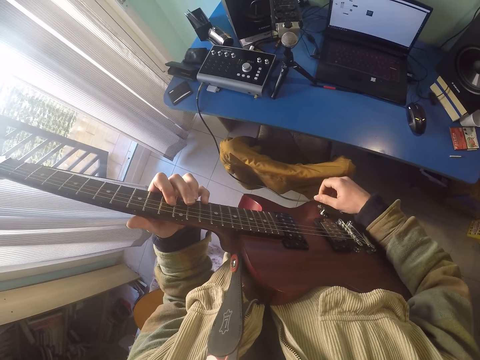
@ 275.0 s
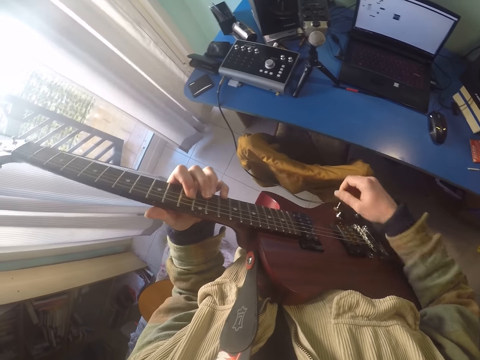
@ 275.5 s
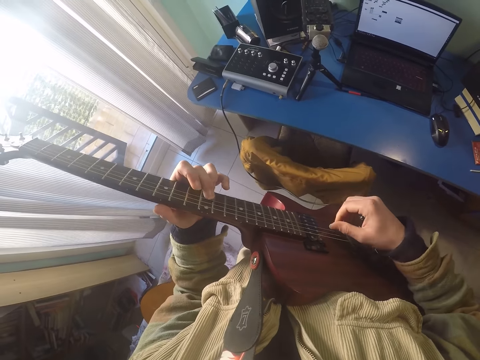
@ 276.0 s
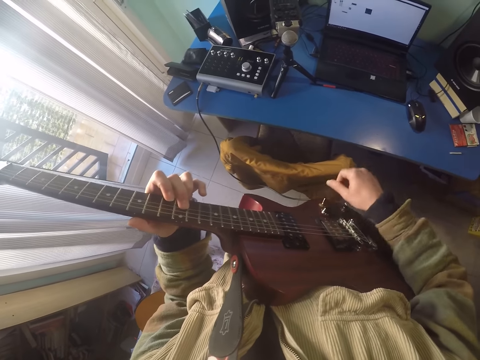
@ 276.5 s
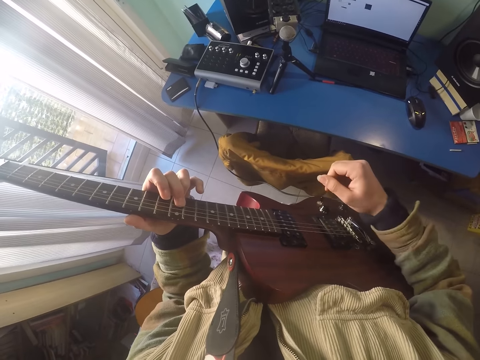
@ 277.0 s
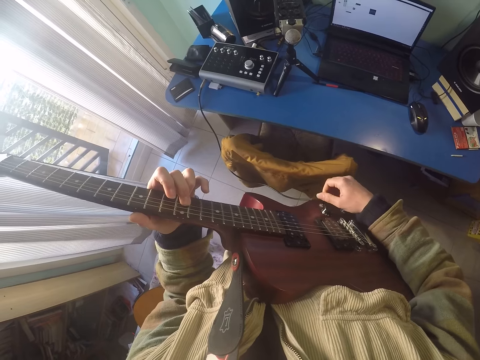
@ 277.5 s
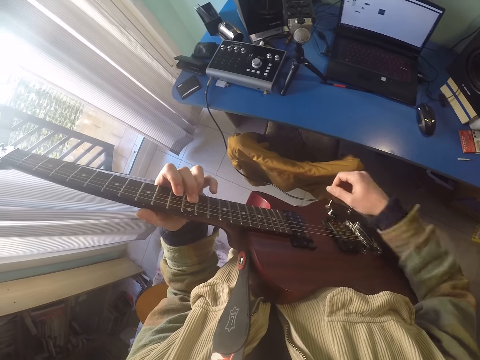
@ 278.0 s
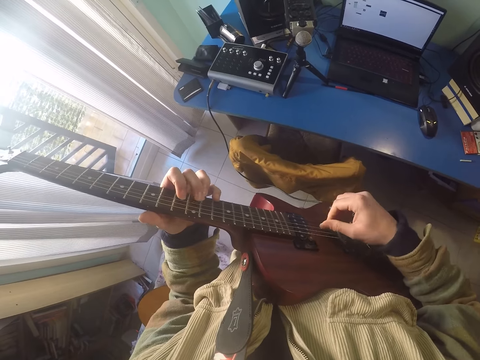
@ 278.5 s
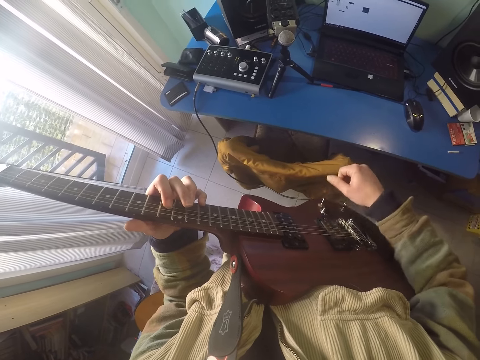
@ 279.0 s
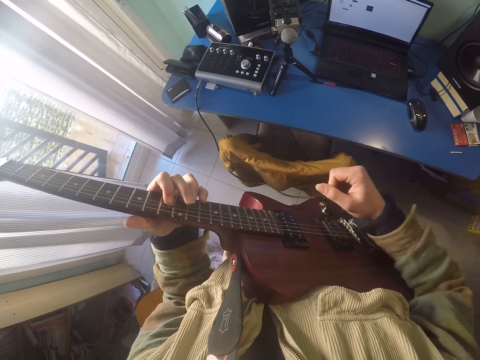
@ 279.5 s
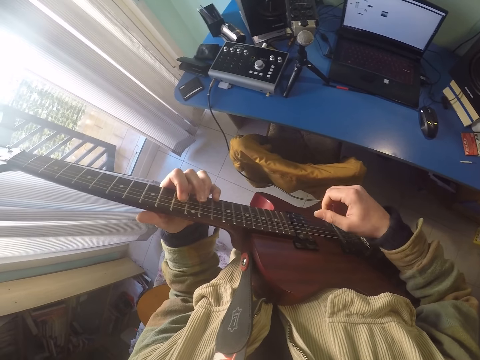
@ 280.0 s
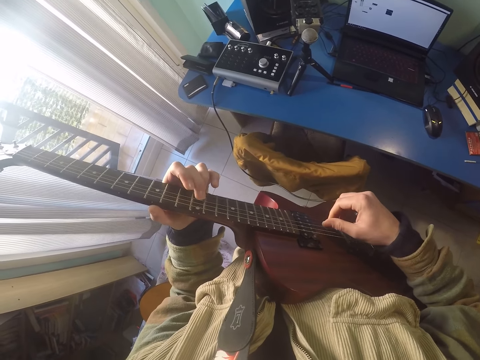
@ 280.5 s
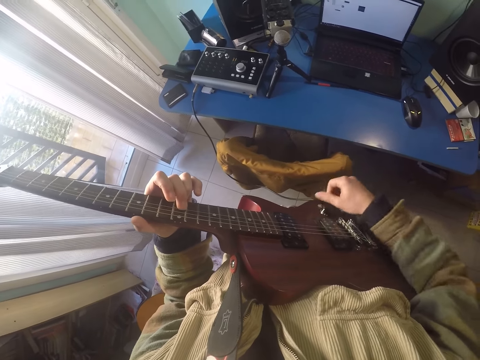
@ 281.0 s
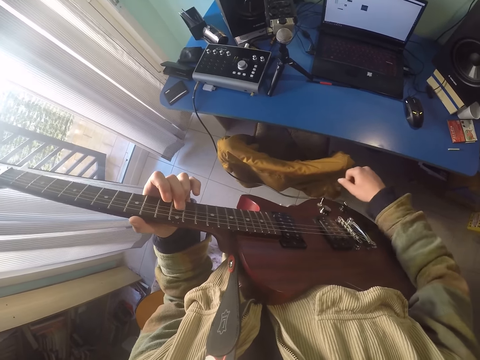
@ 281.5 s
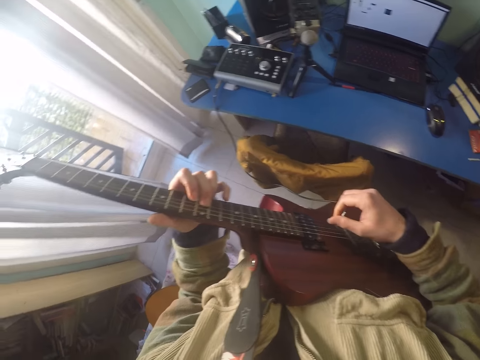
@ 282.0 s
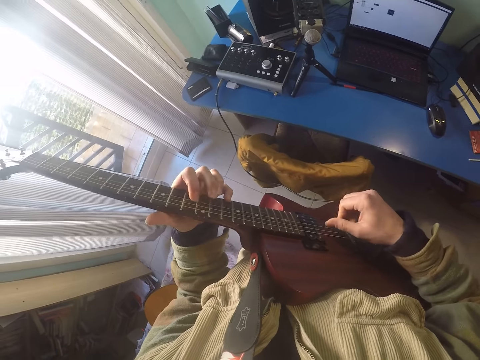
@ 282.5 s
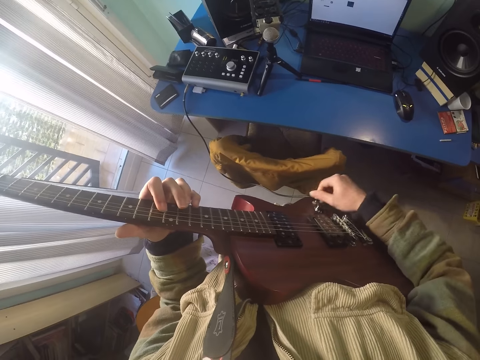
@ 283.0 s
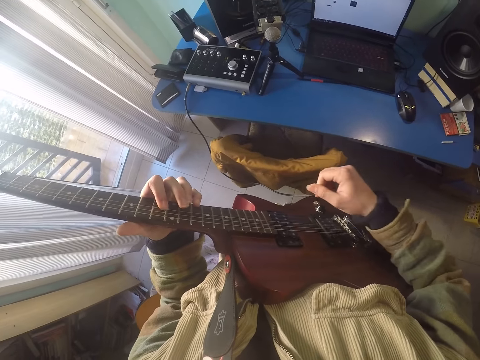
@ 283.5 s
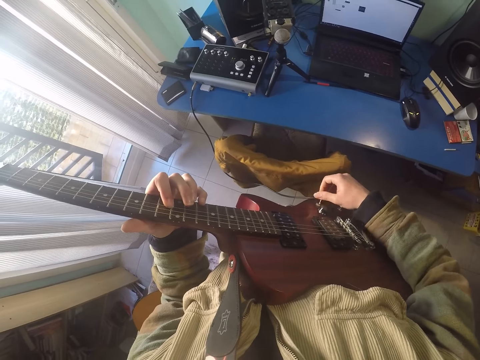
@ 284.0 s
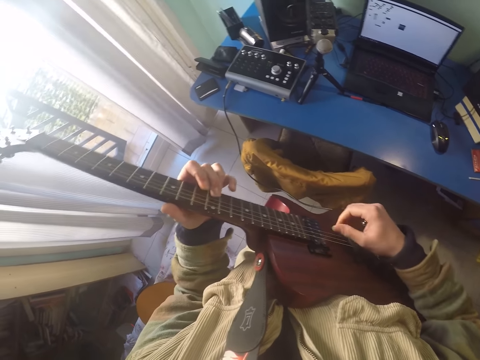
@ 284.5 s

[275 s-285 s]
The camera wearer adjusts the bridge pins. They click the strings.

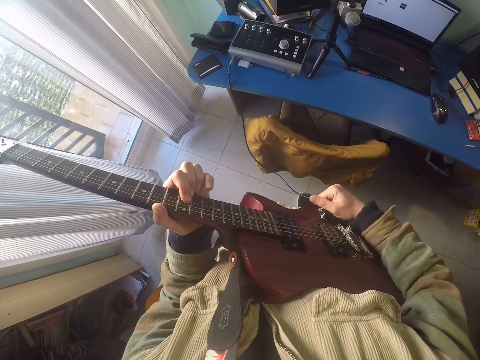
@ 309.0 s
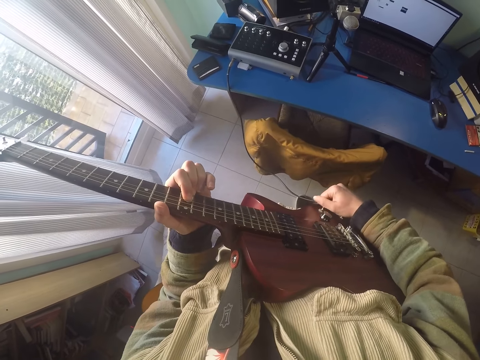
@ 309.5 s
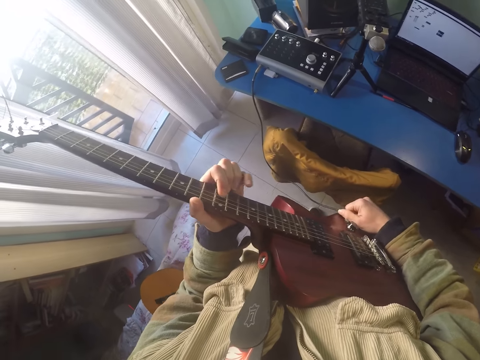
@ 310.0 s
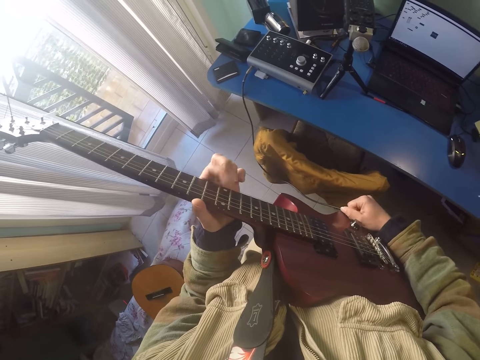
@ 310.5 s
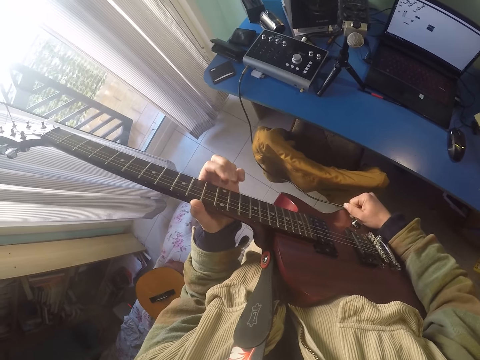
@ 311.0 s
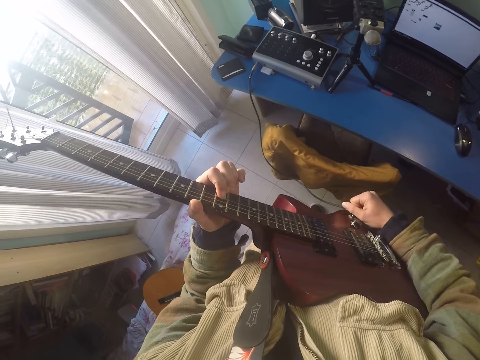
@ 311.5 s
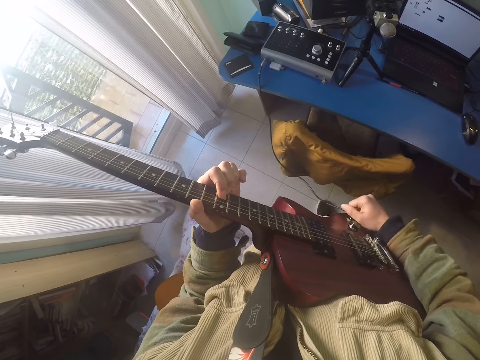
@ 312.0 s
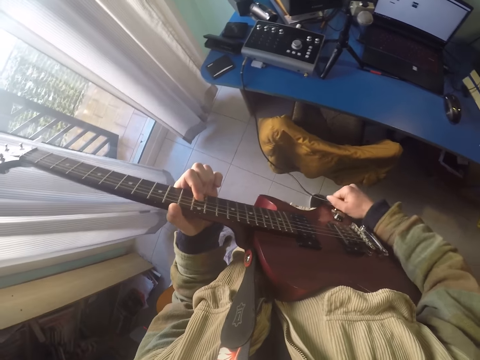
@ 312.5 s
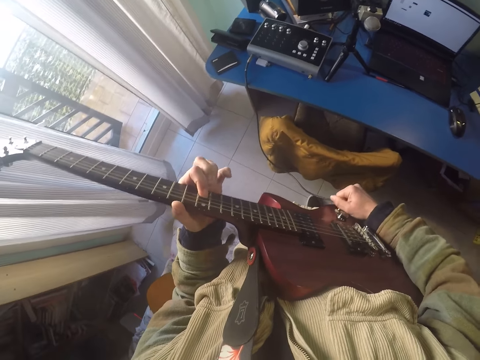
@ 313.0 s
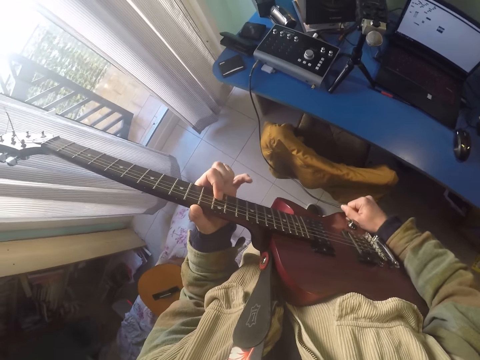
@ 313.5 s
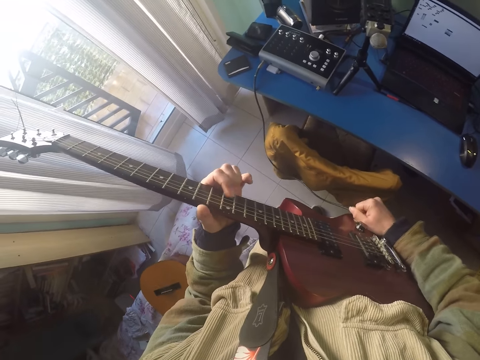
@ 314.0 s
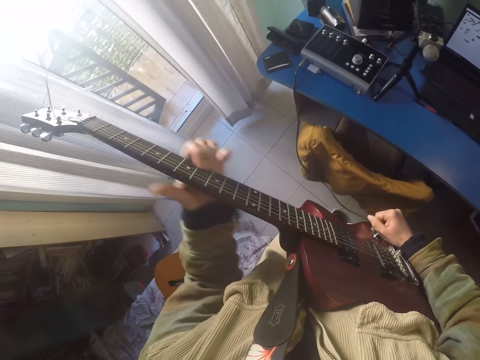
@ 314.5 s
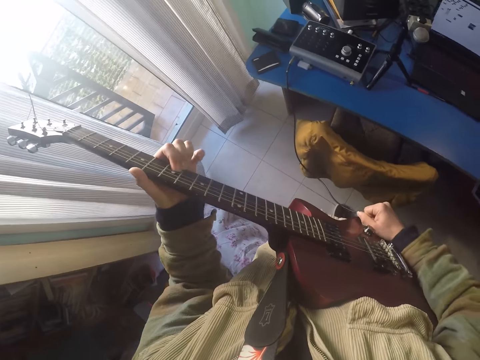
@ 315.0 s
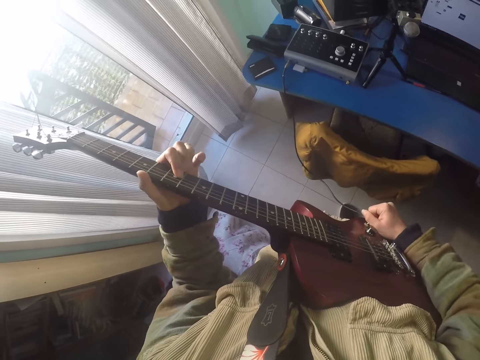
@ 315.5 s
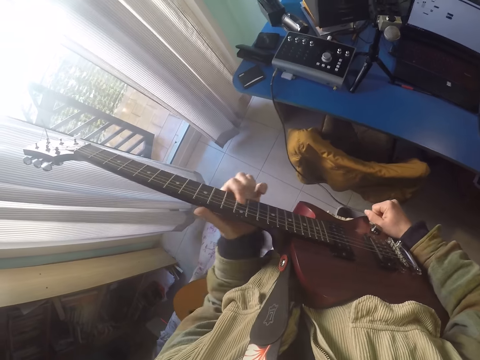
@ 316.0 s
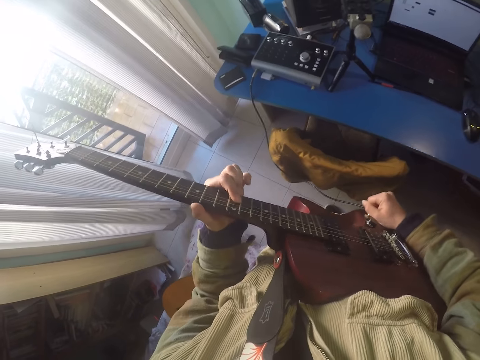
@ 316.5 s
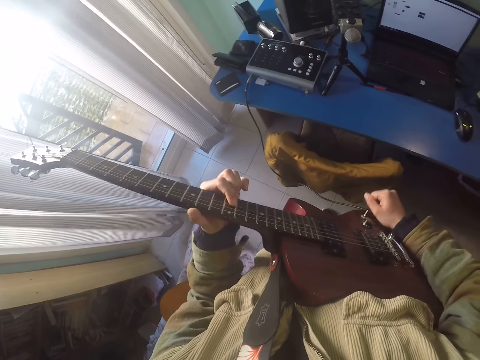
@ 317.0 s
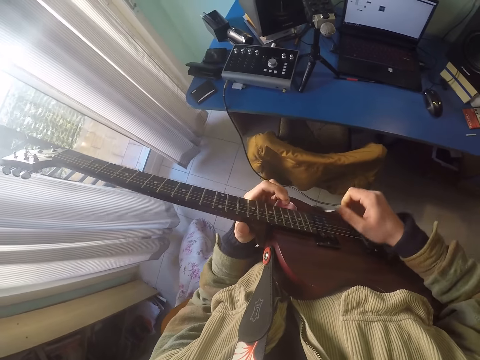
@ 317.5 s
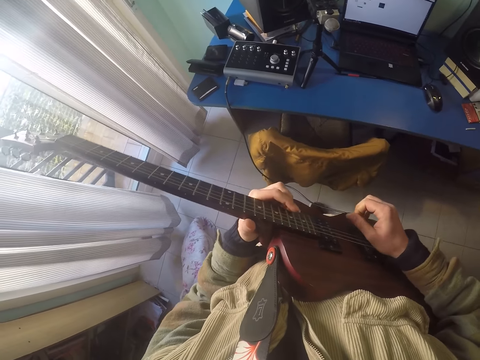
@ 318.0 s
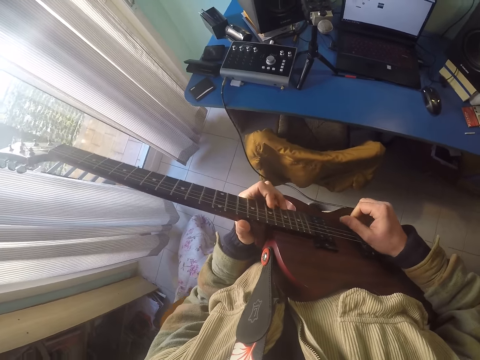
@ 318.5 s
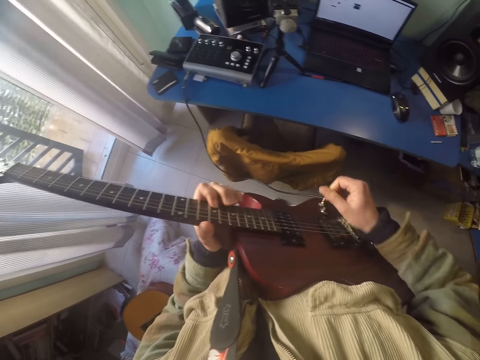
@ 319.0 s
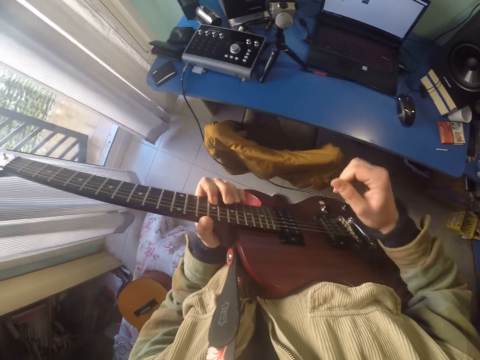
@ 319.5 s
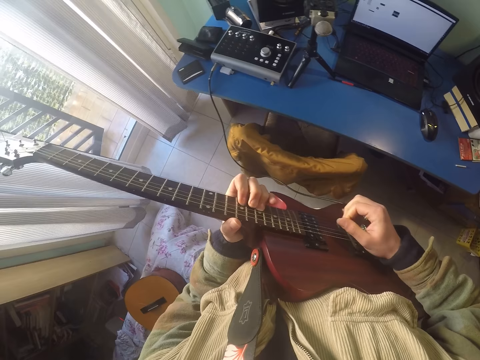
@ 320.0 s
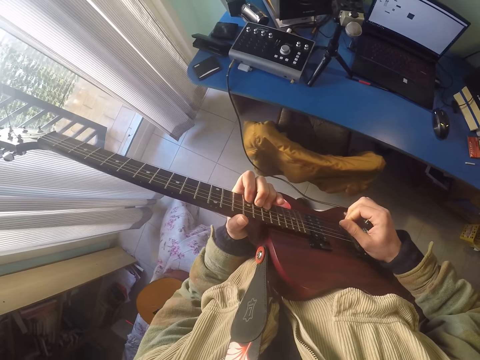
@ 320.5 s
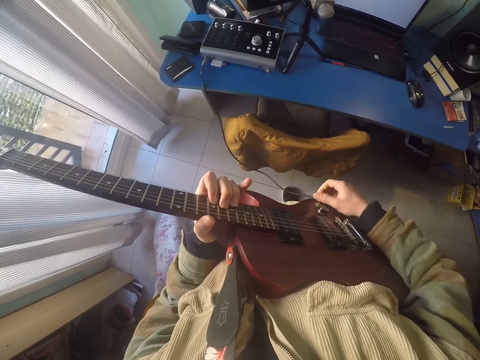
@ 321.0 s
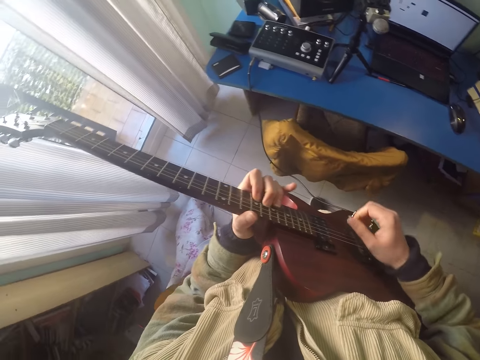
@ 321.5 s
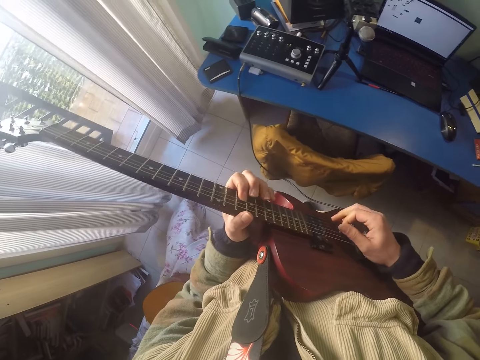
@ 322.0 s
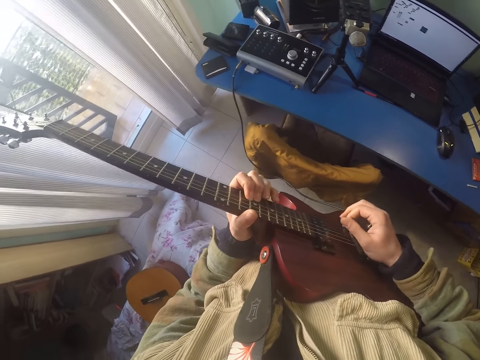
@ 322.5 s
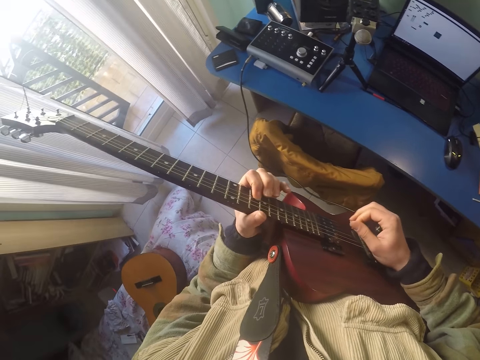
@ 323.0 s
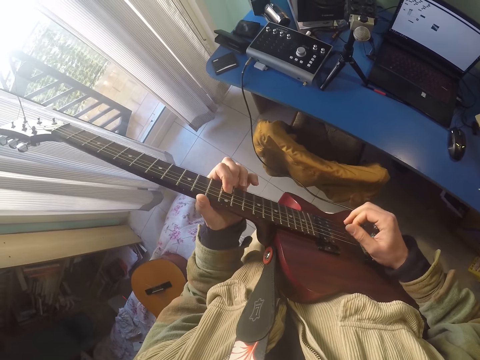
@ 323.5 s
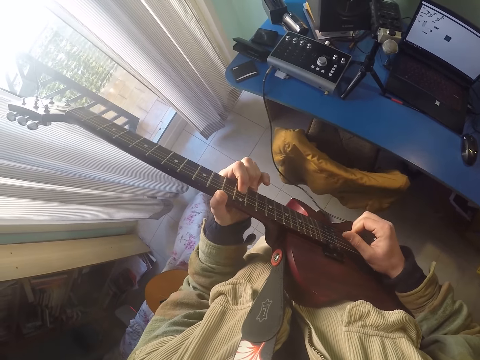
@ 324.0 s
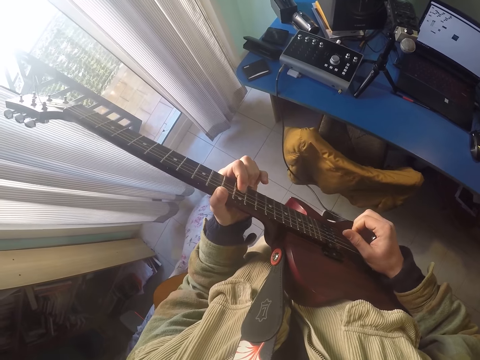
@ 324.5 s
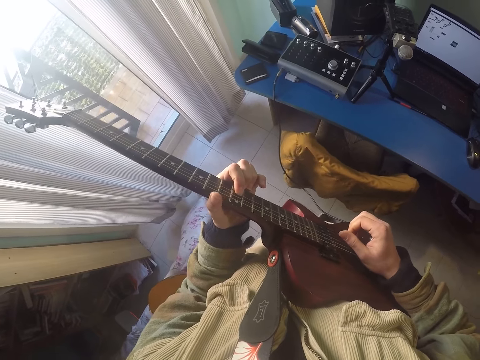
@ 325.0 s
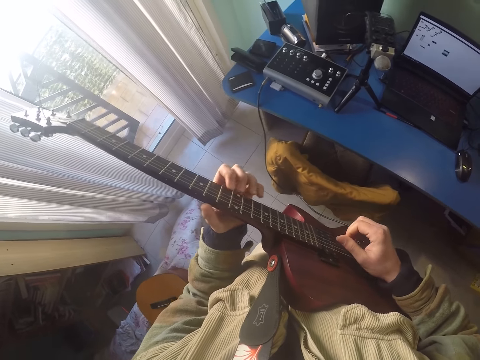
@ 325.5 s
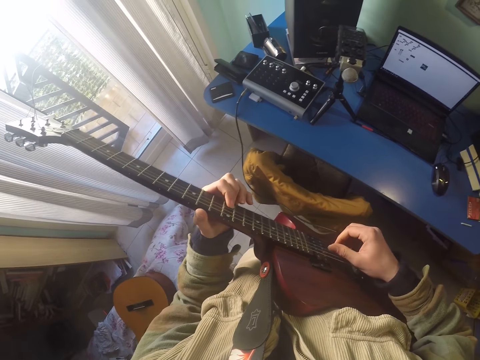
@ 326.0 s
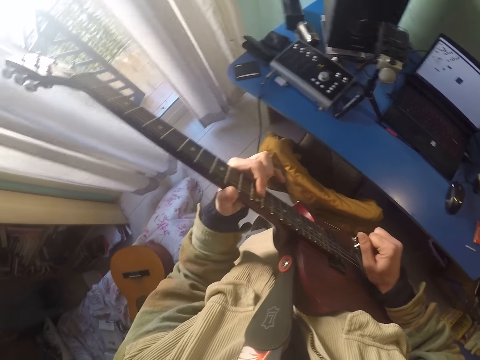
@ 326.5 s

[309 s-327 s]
The camera wearer adjusts the bridge pins. They press the guitar springs. They adjust the bridge pins. They click the string and the bridge pins.
